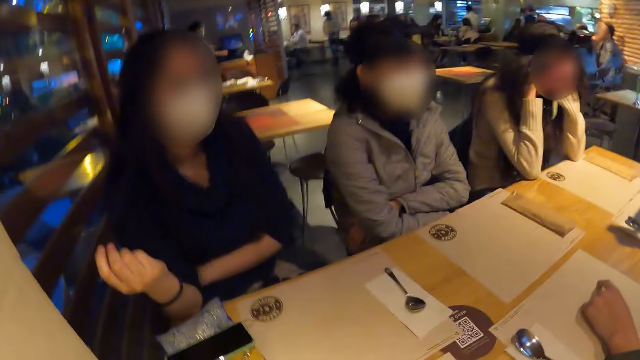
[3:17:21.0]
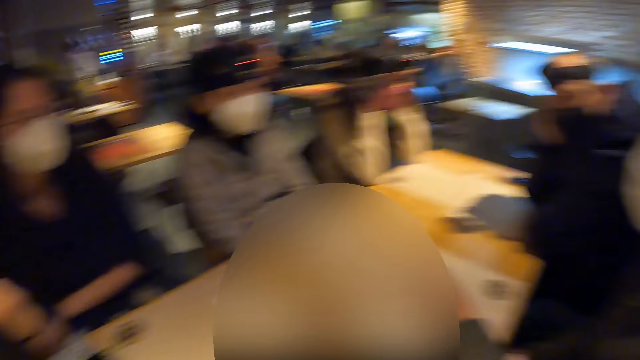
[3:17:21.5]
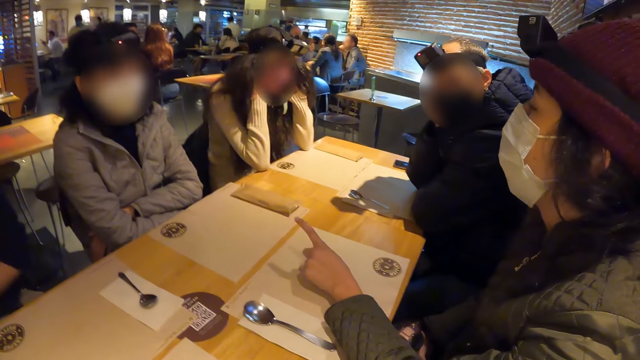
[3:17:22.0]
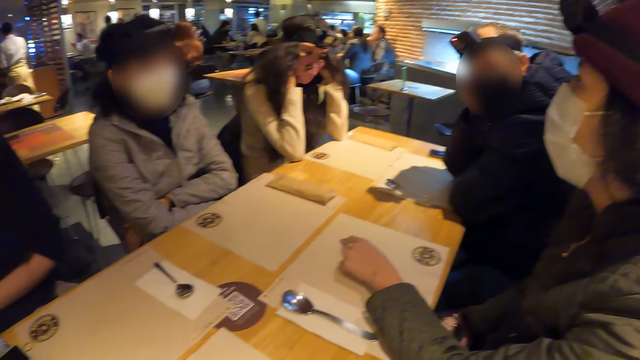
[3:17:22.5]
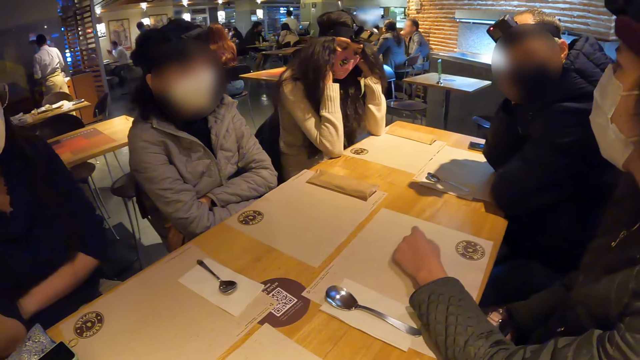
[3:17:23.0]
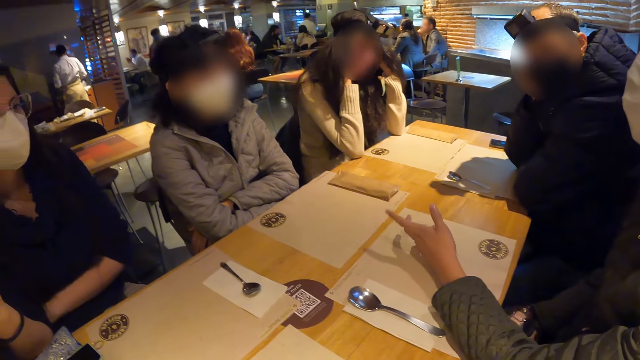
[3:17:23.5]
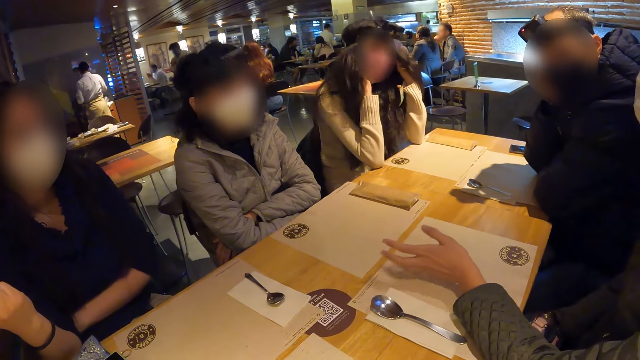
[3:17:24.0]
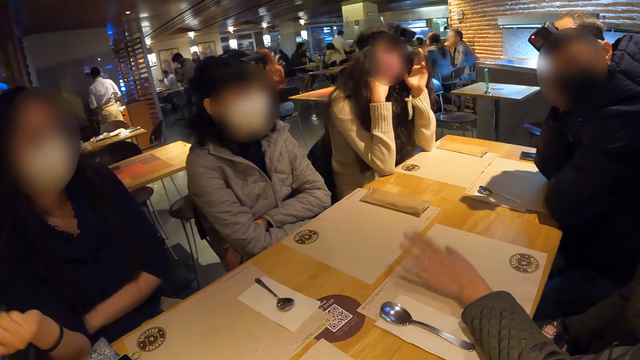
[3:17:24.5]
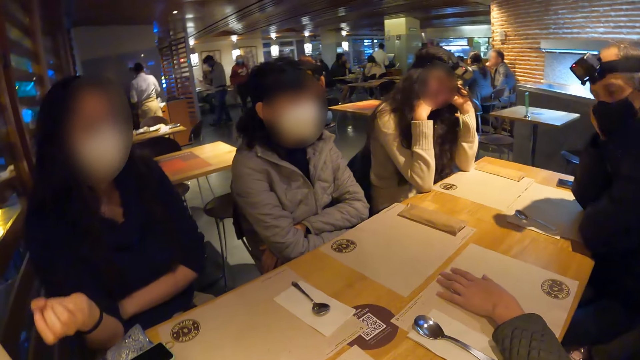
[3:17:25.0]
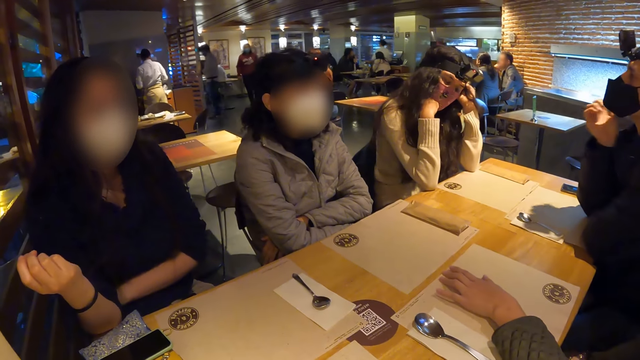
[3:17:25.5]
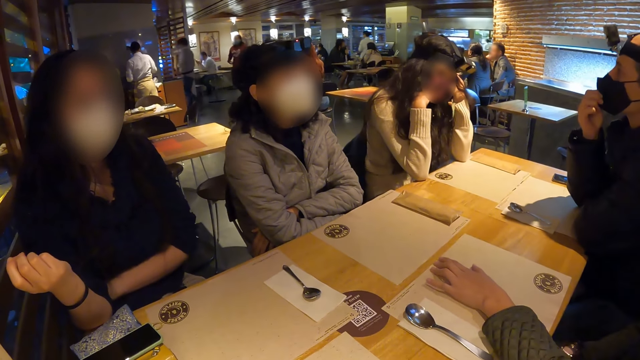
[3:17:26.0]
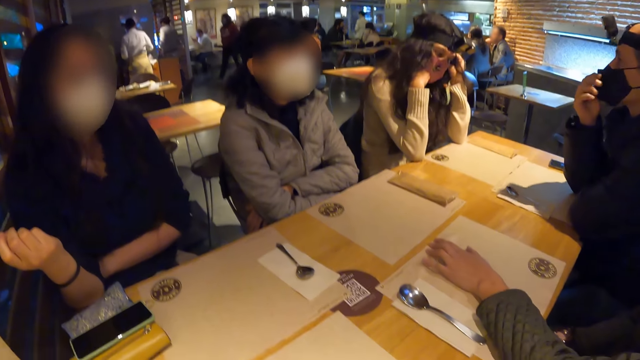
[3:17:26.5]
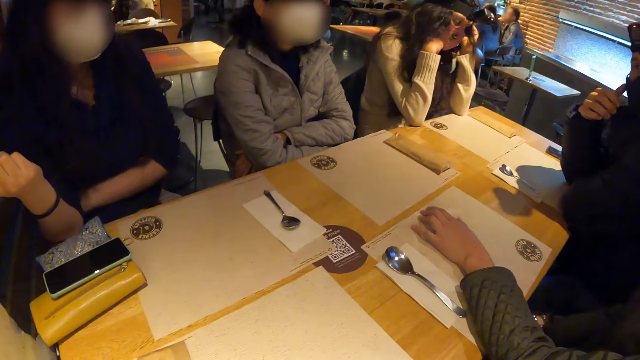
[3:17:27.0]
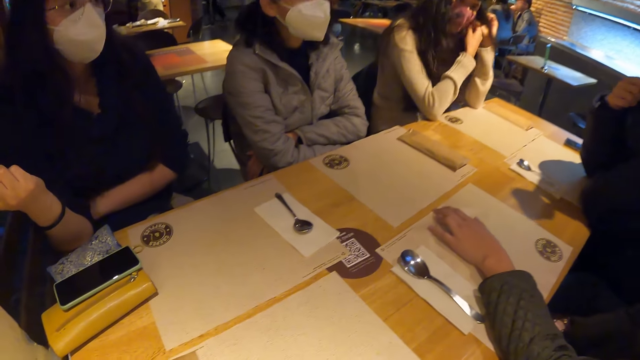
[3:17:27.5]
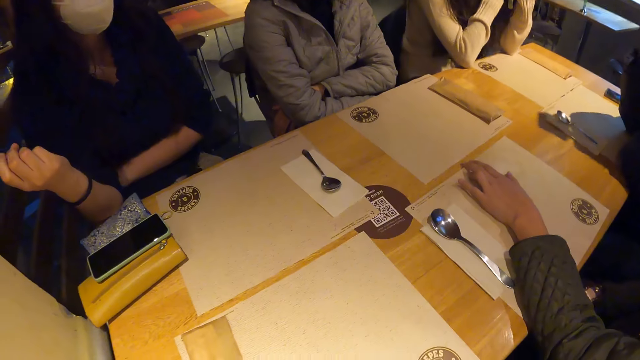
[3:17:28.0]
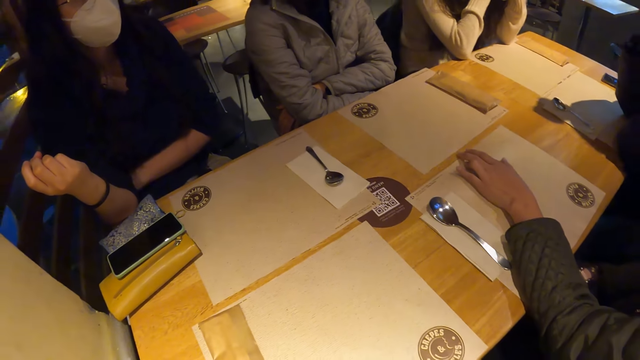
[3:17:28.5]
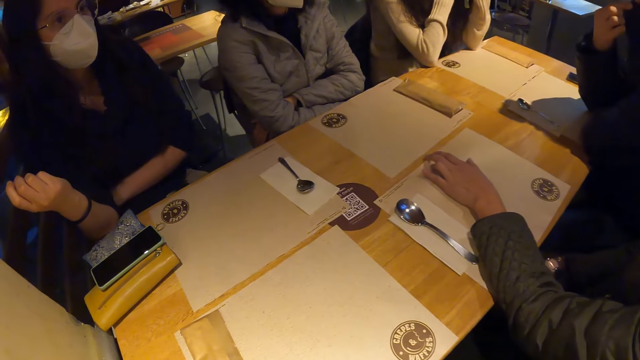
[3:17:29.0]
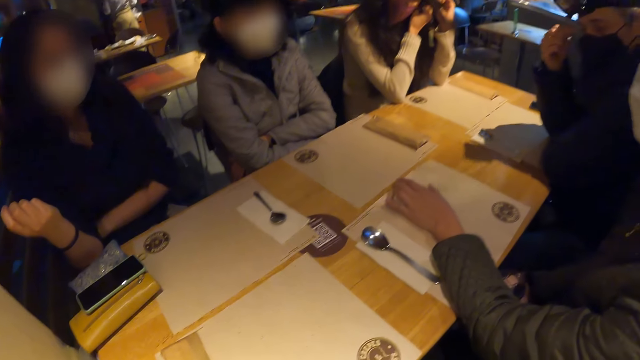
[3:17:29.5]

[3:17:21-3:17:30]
A woman taps the table mat with her left hand. Another woman touches her hair with her left hand.

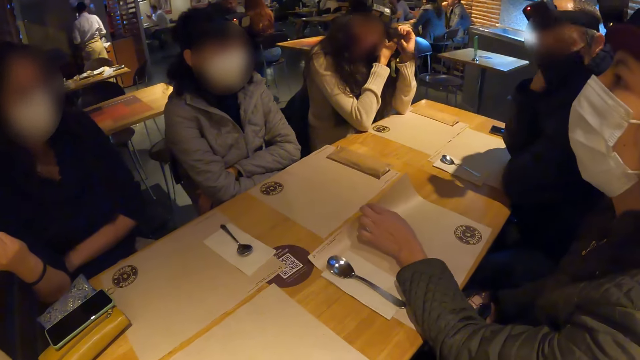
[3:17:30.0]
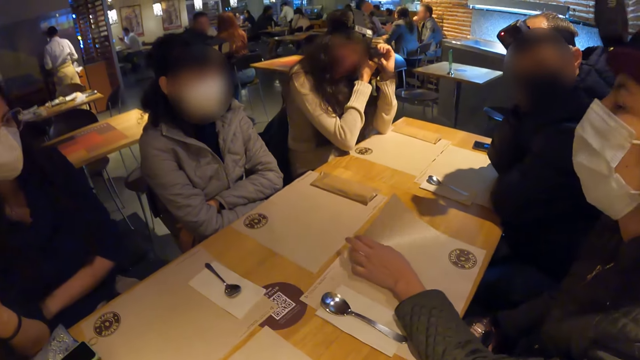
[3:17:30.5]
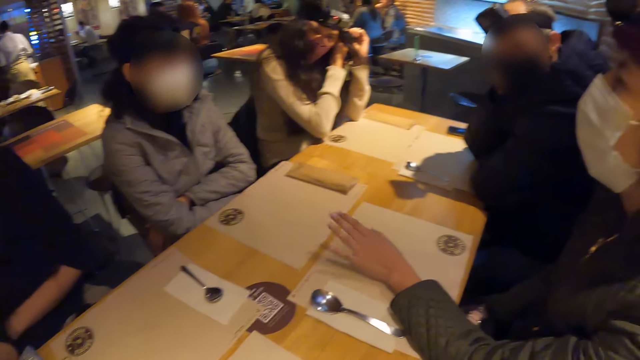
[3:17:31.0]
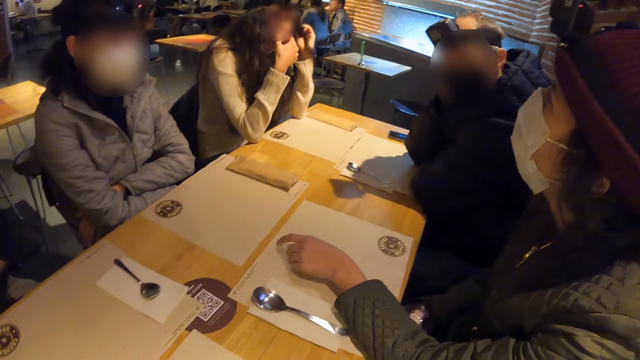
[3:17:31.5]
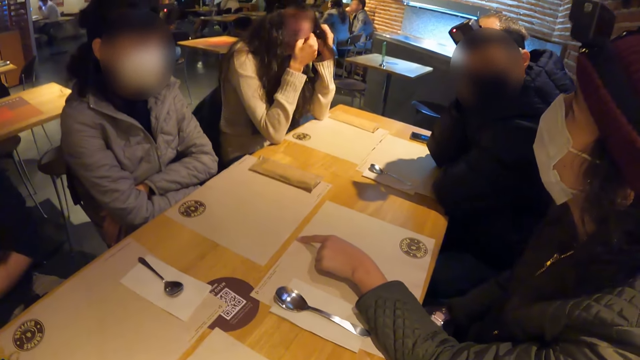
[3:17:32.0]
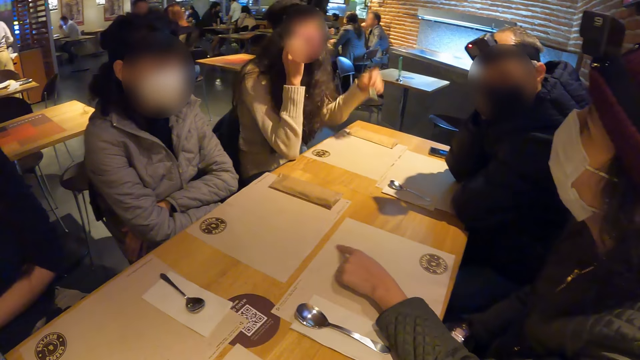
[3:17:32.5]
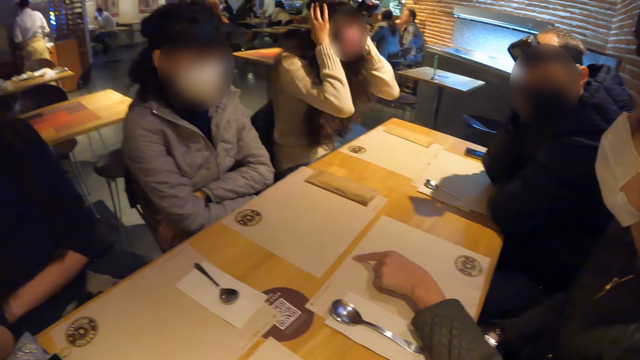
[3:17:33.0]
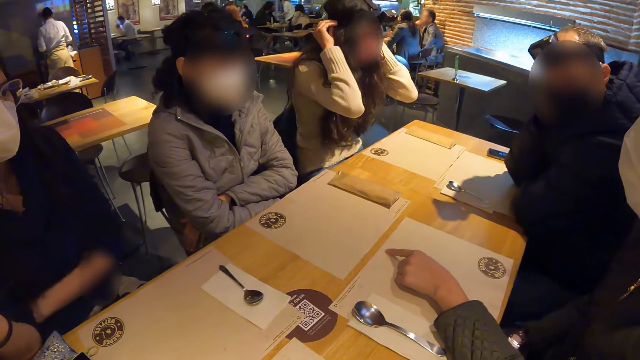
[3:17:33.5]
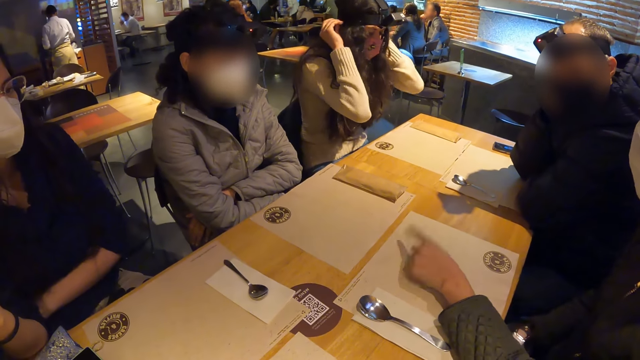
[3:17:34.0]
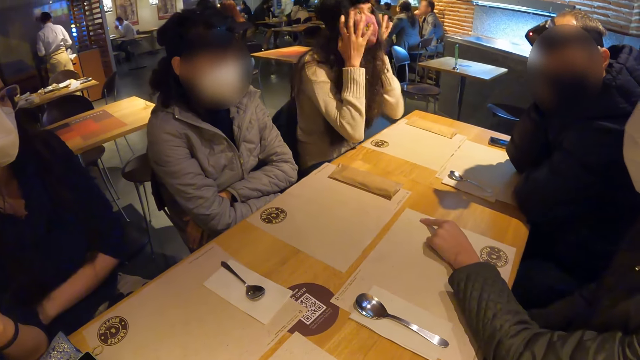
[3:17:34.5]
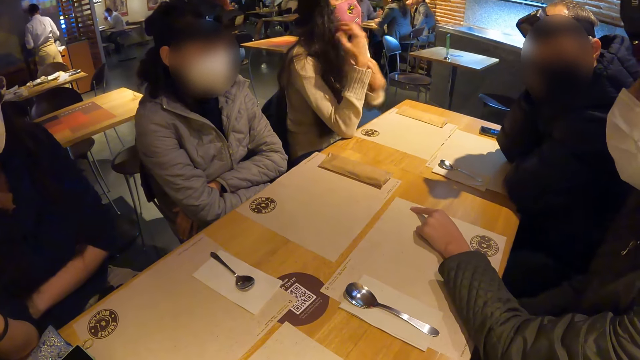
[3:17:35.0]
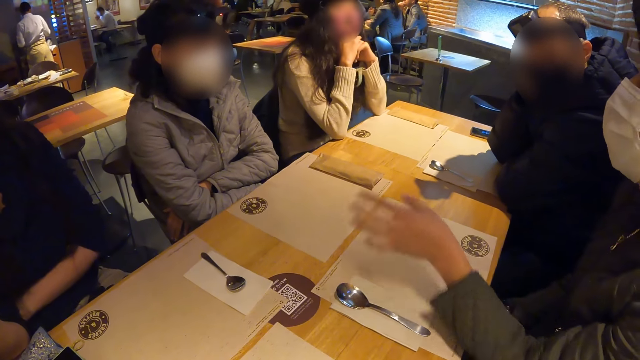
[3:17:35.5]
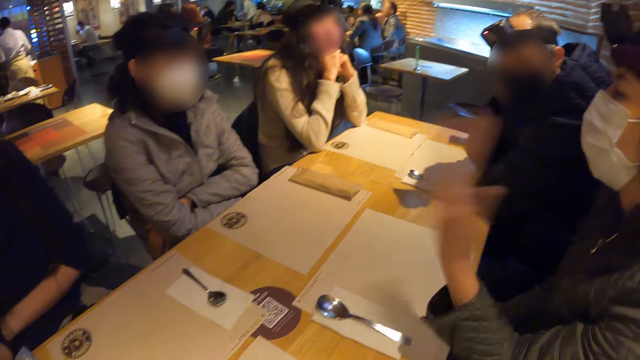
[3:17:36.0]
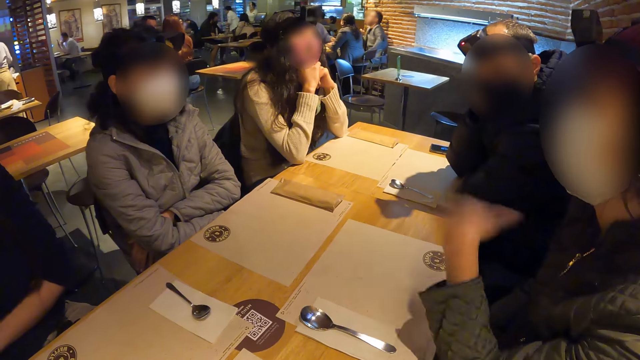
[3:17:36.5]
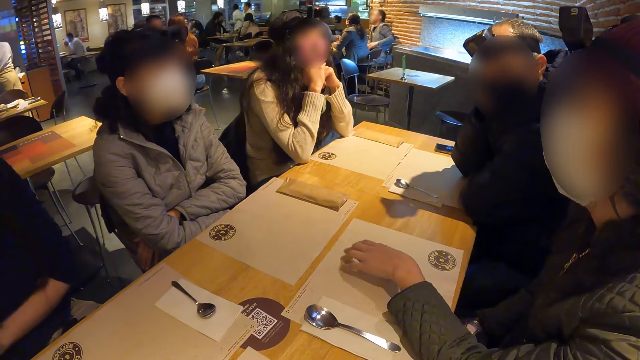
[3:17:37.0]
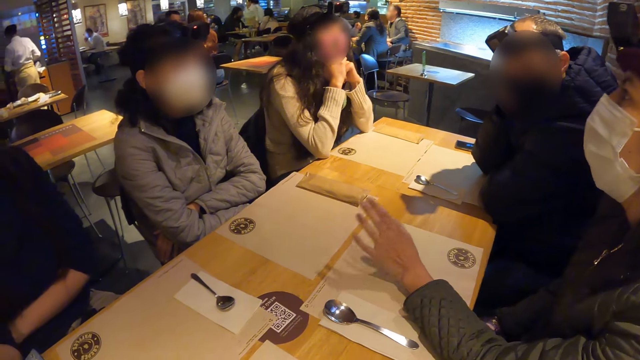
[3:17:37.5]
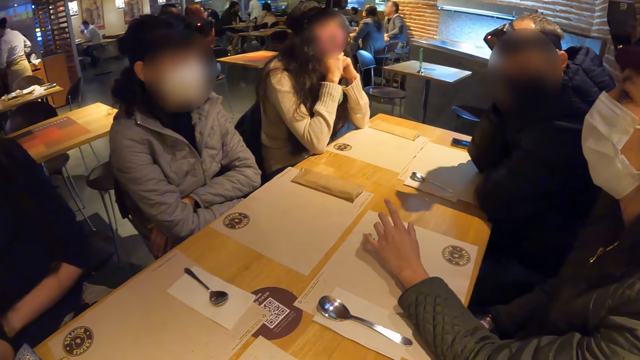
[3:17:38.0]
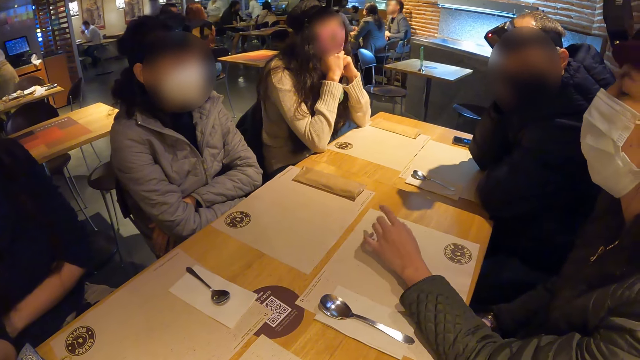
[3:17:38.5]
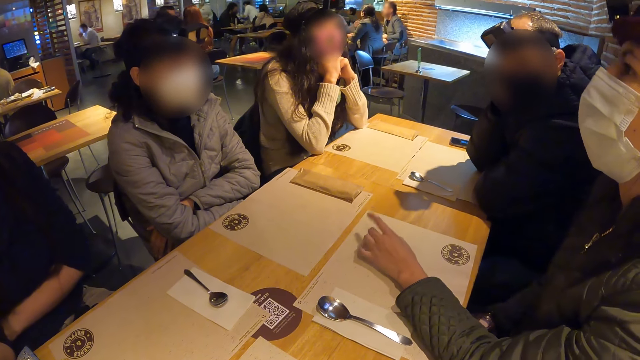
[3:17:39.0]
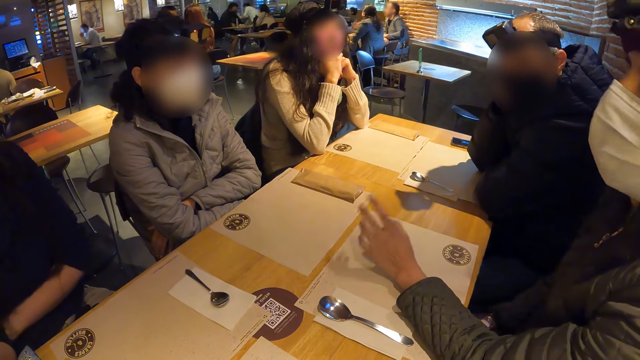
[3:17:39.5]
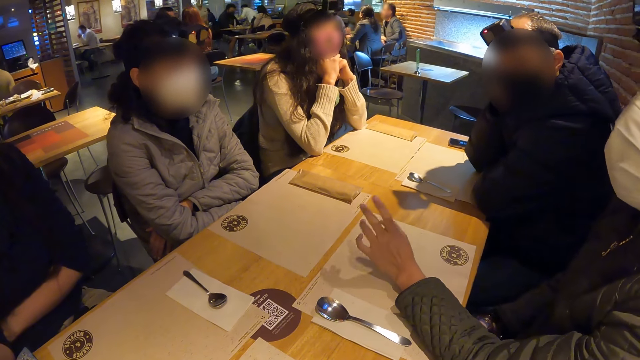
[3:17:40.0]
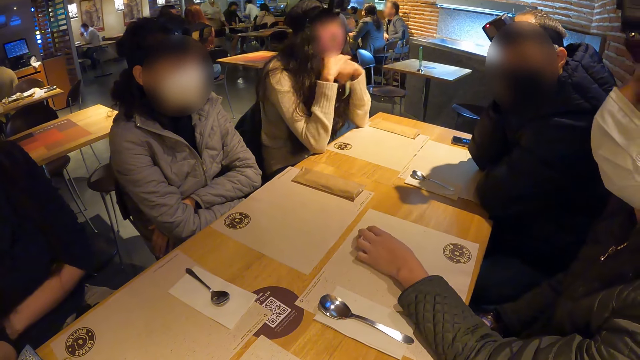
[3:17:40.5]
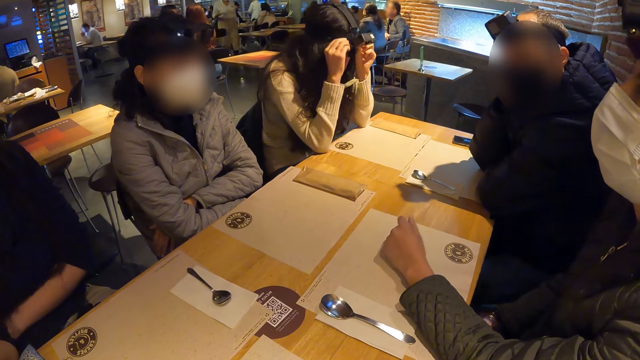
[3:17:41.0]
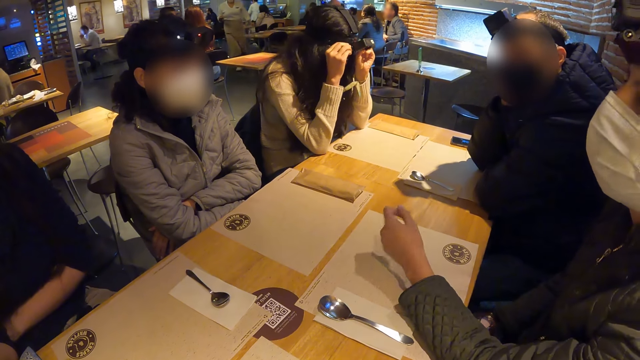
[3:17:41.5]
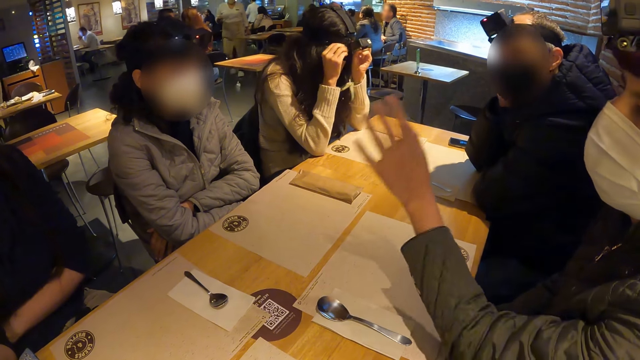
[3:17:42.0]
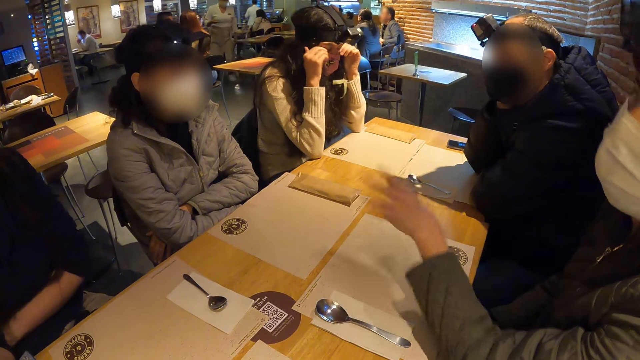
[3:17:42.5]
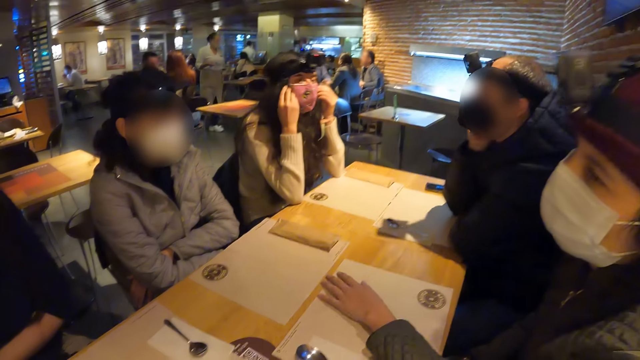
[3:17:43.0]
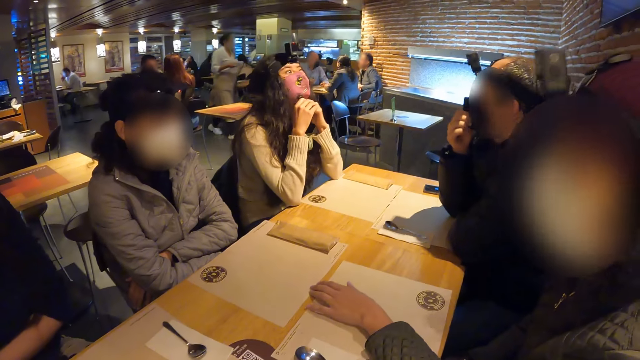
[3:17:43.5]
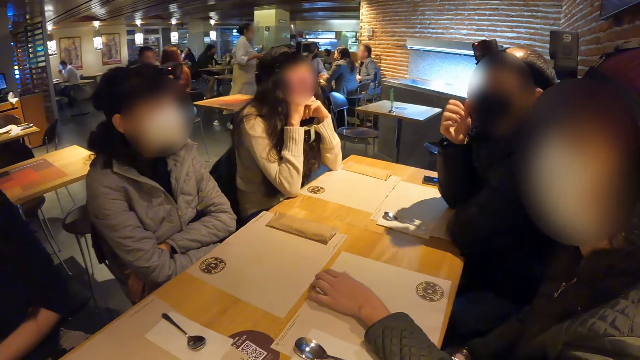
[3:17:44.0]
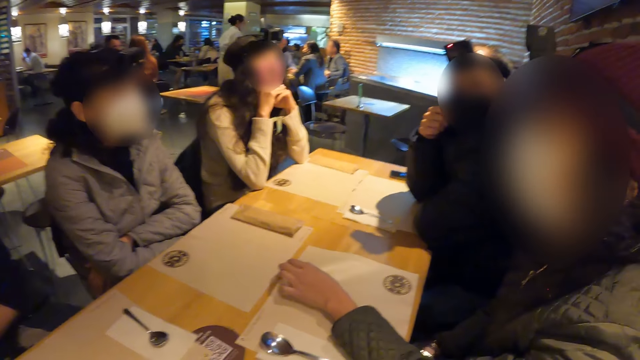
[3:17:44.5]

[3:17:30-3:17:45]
A woman adjusts the camera on her head with both hands. Another woman gestures with her left hand. The first woman adjusts the camera on her head with both hands.
